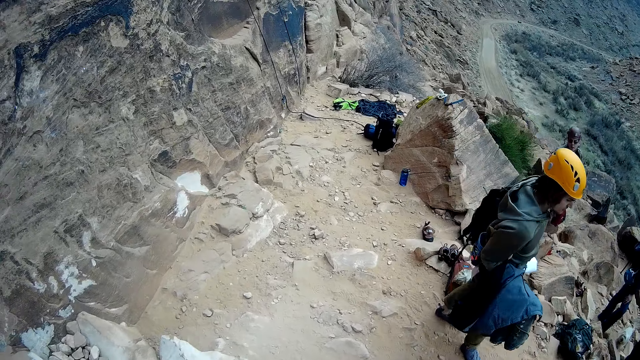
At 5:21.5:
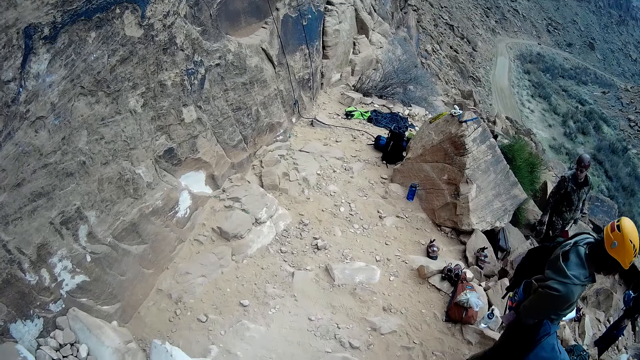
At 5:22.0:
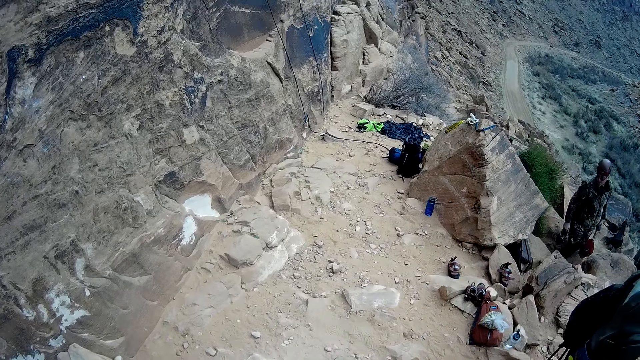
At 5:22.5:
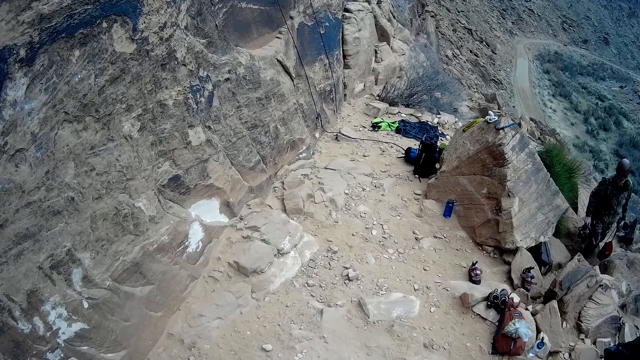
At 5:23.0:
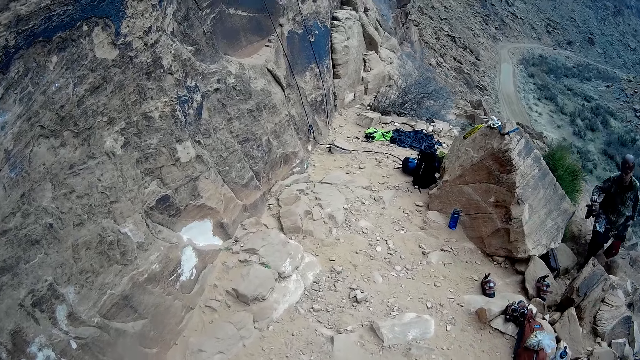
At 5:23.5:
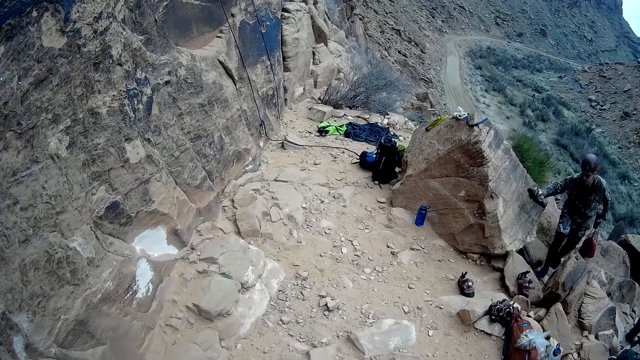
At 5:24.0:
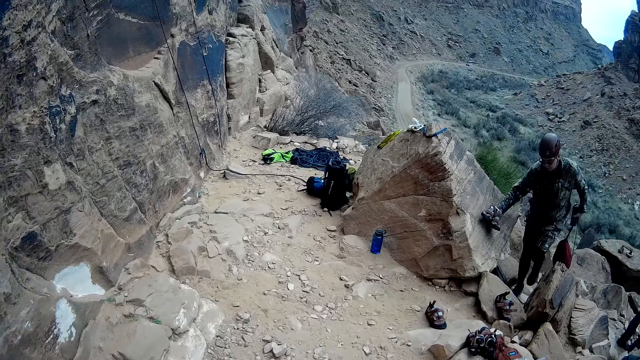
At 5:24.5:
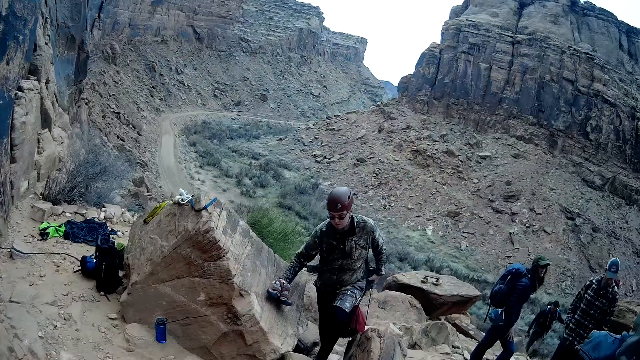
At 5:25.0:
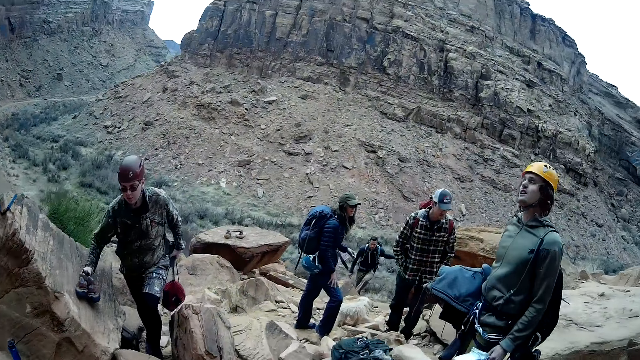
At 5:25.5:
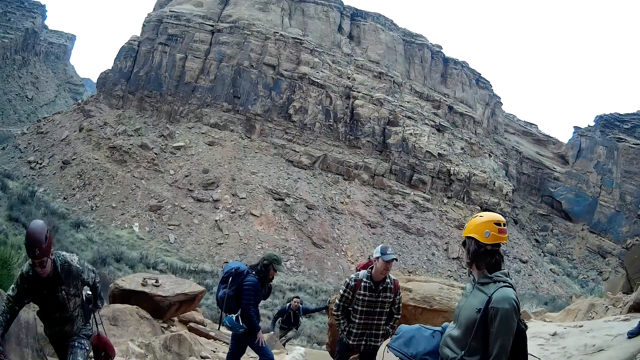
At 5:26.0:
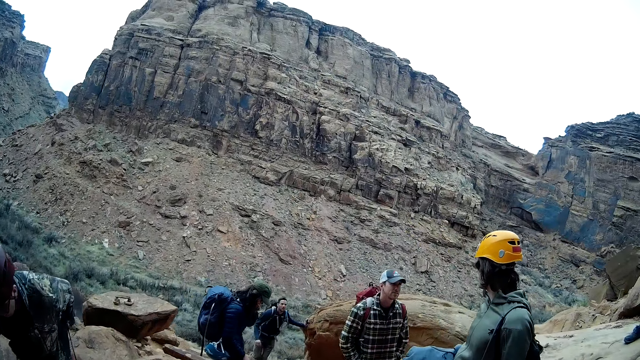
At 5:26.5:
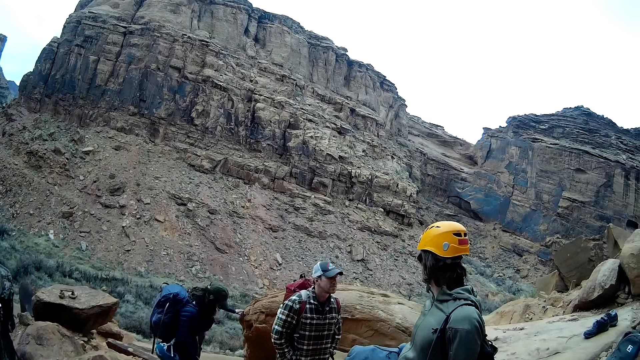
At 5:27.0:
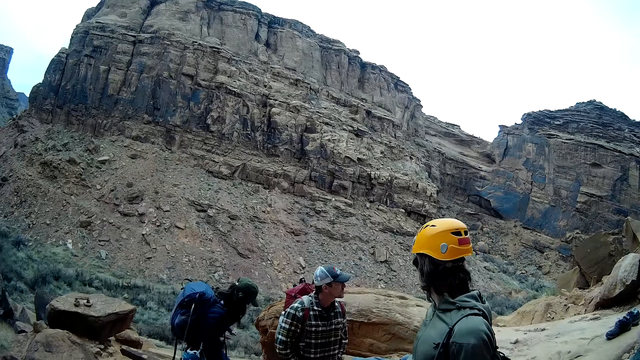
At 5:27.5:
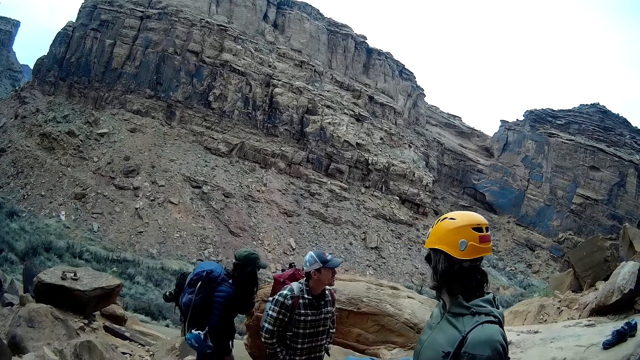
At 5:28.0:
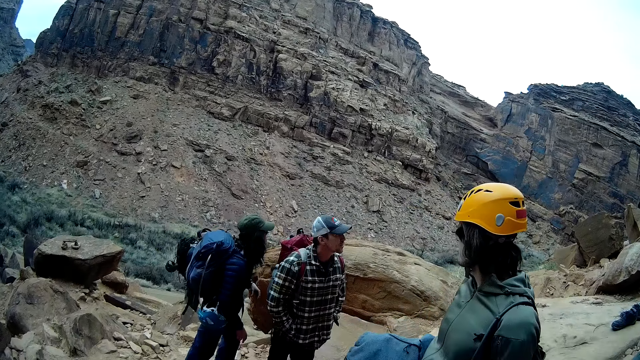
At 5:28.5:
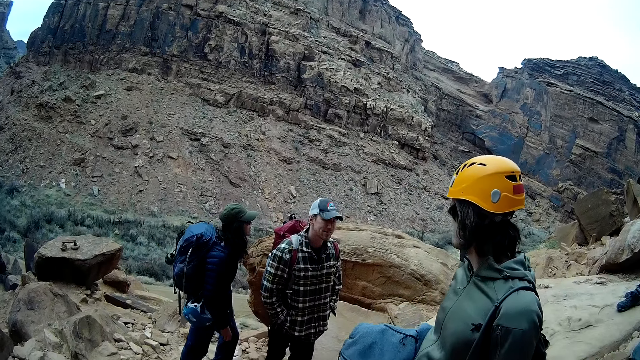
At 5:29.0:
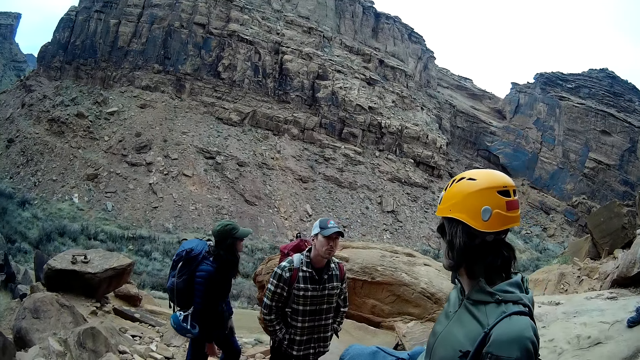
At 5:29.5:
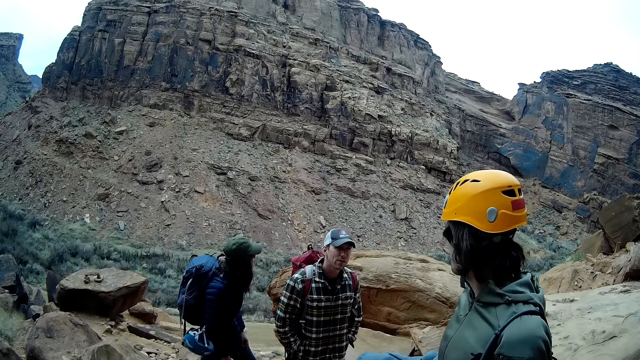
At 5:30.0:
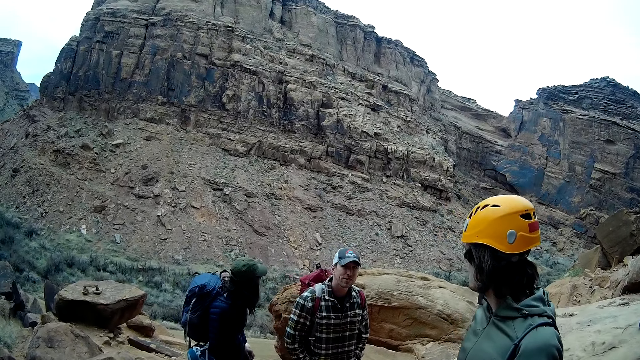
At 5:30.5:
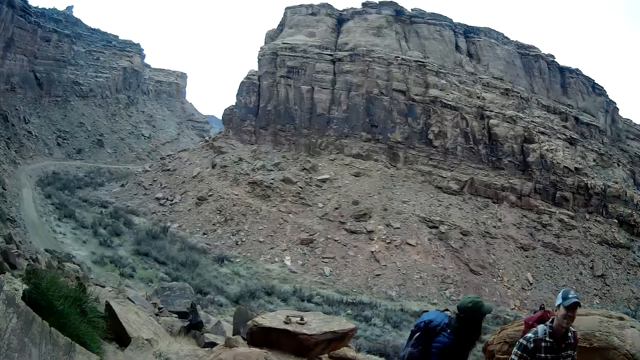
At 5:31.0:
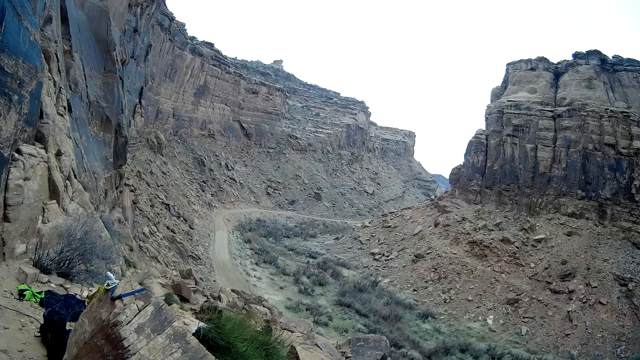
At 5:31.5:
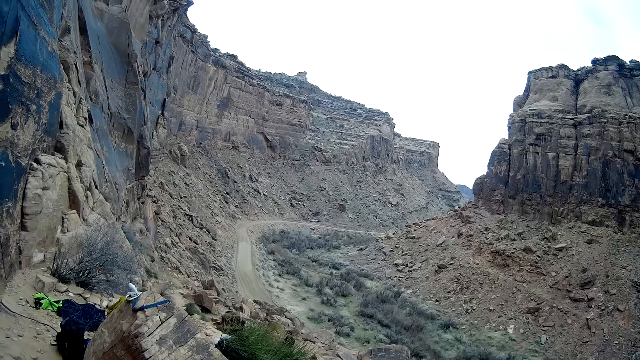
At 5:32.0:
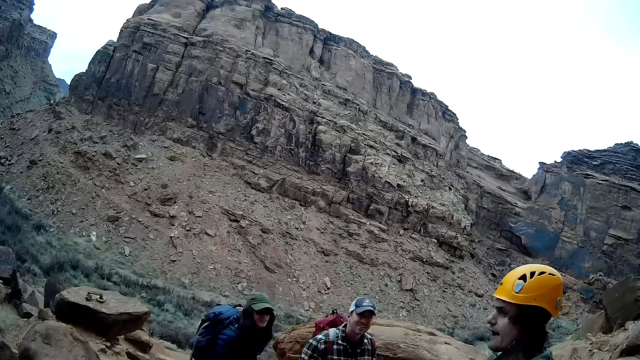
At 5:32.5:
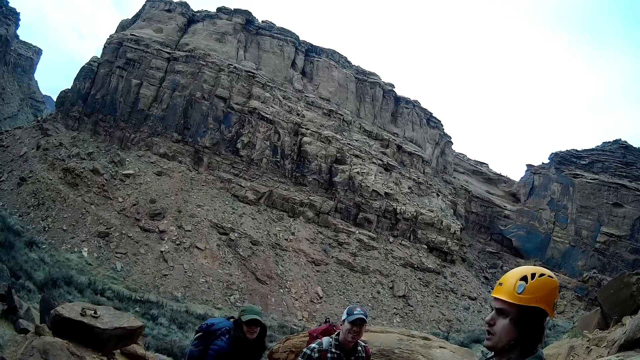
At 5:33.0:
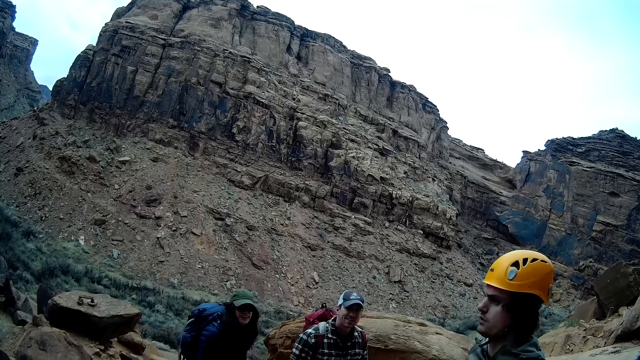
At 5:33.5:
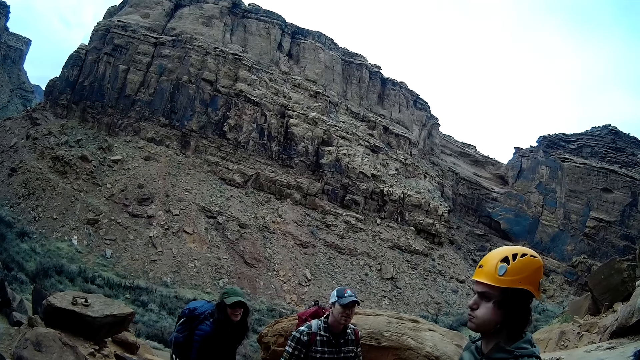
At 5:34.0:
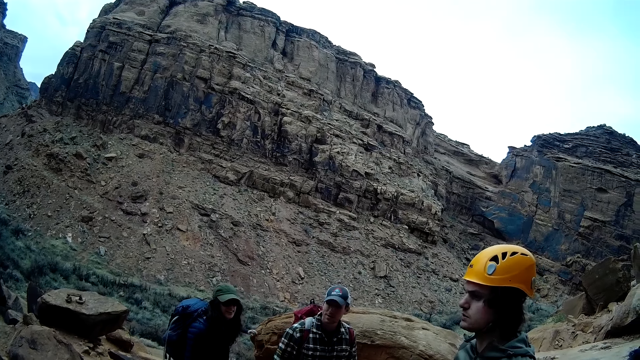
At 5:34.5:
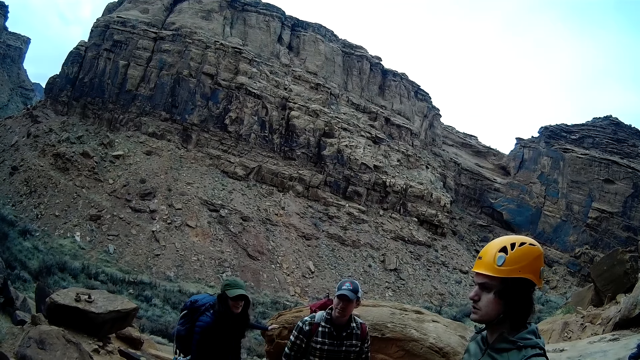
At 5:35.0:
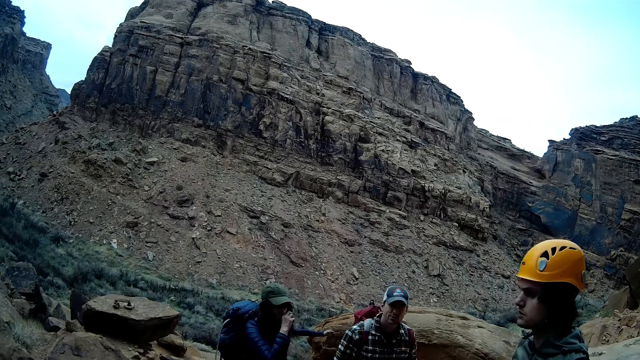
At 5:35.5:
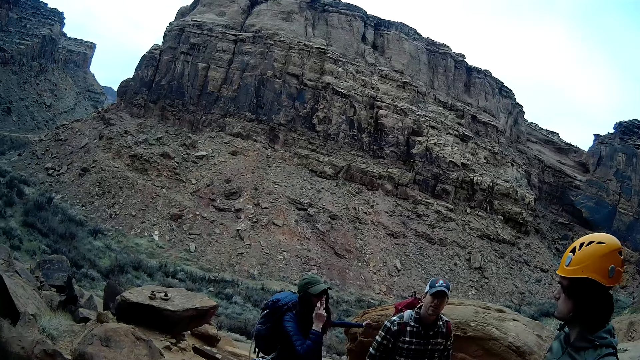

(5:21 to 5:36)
The camera wearer walks towards the man. The man interacts with another man and a woman. The camera wearer looks at a man. They look at the mountain.

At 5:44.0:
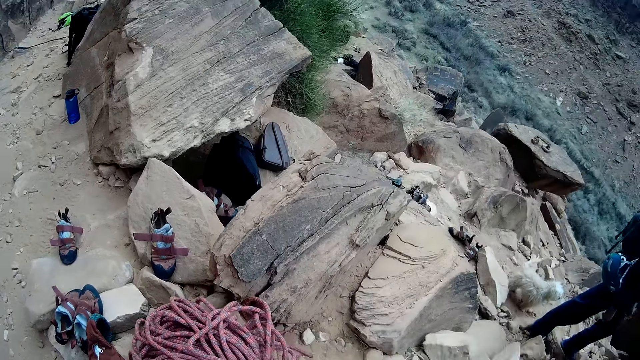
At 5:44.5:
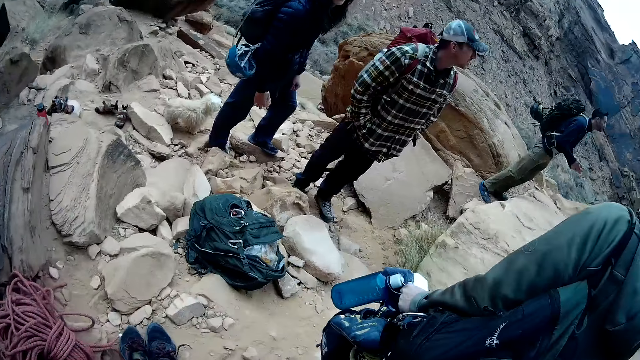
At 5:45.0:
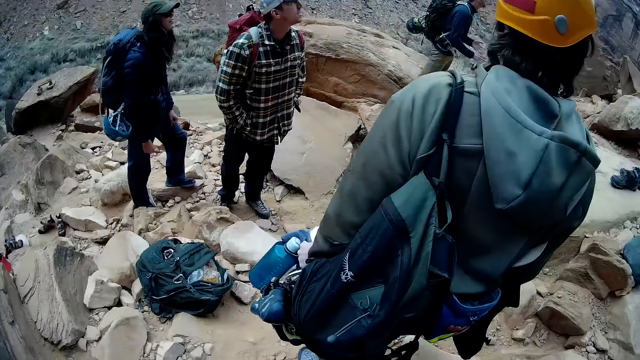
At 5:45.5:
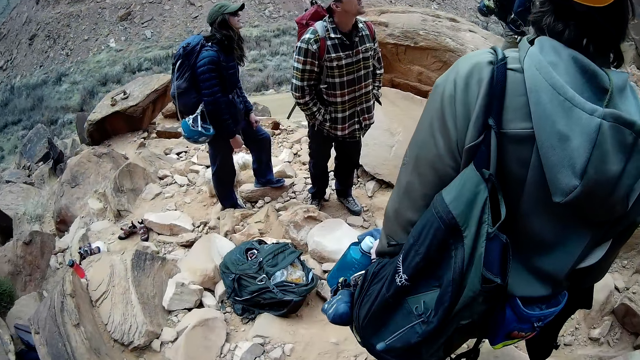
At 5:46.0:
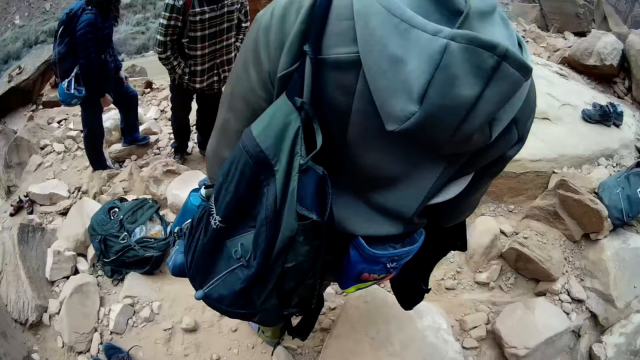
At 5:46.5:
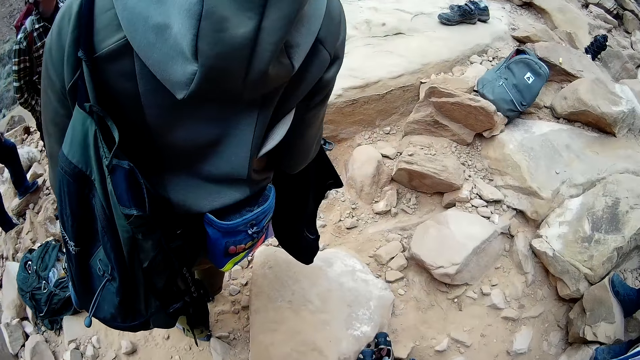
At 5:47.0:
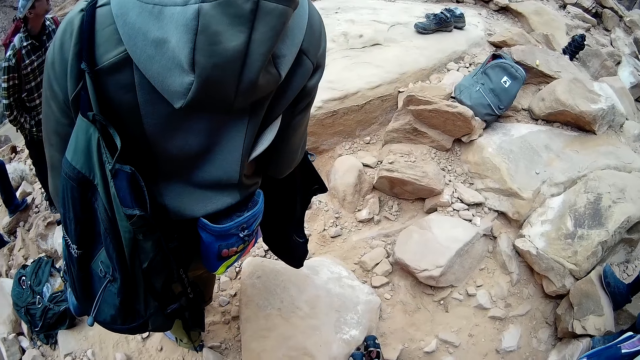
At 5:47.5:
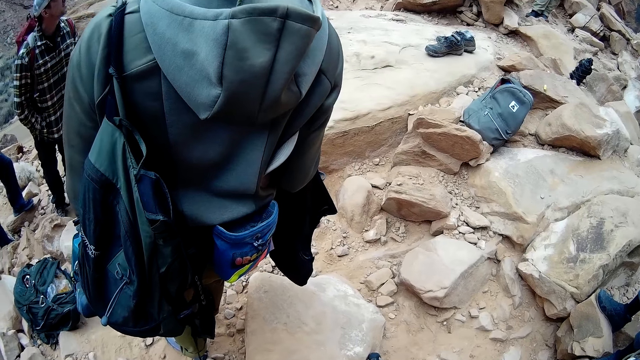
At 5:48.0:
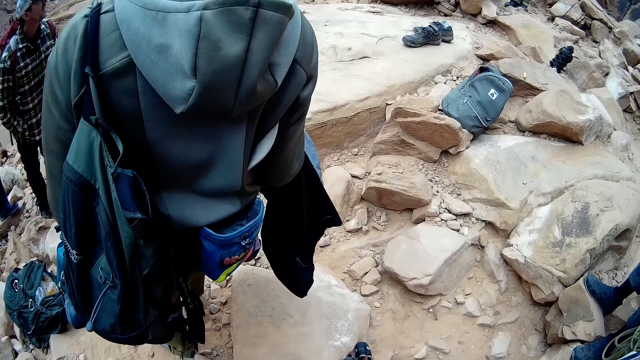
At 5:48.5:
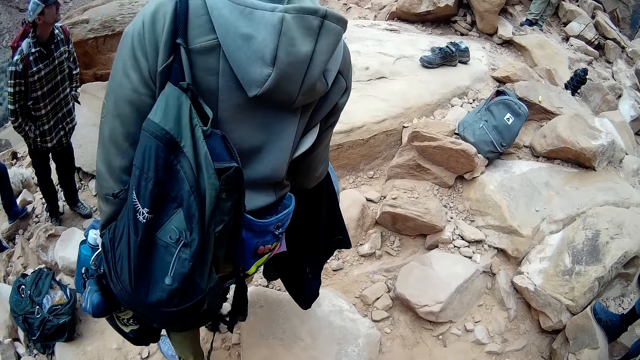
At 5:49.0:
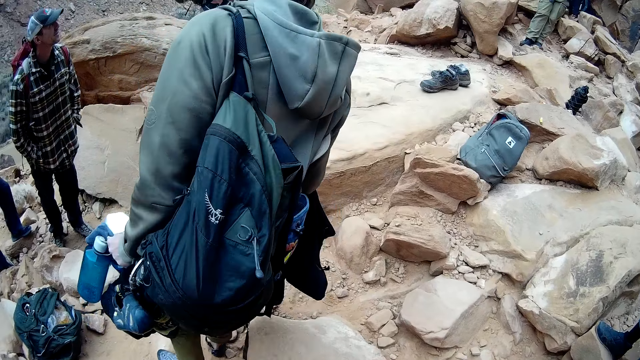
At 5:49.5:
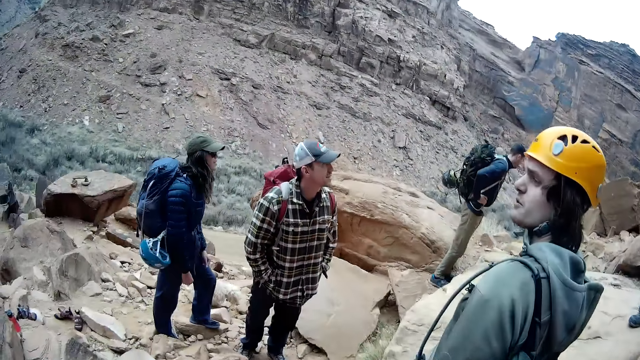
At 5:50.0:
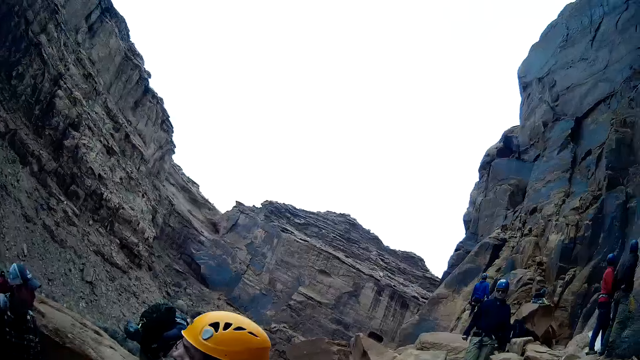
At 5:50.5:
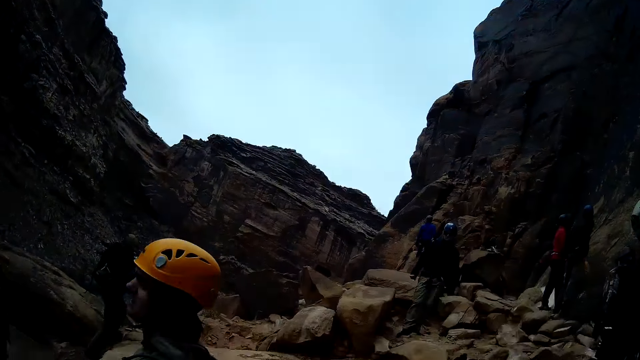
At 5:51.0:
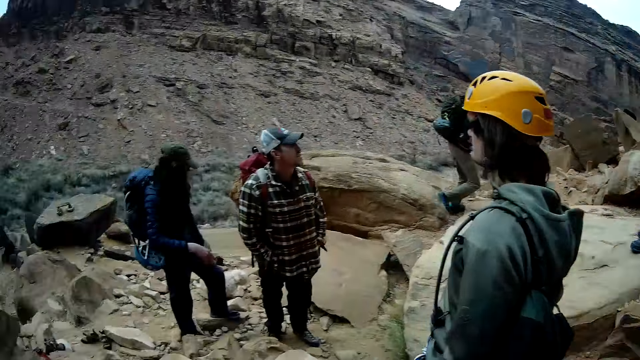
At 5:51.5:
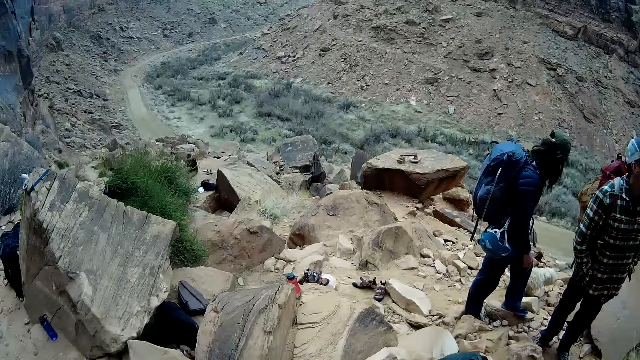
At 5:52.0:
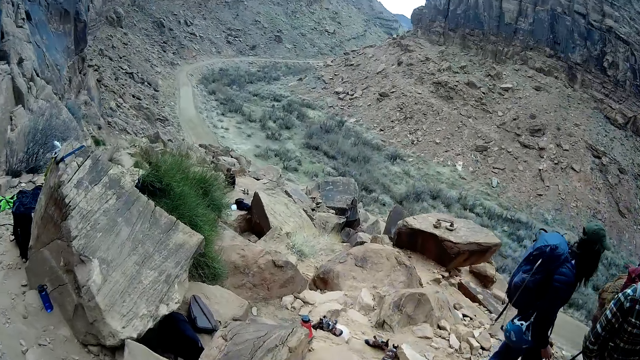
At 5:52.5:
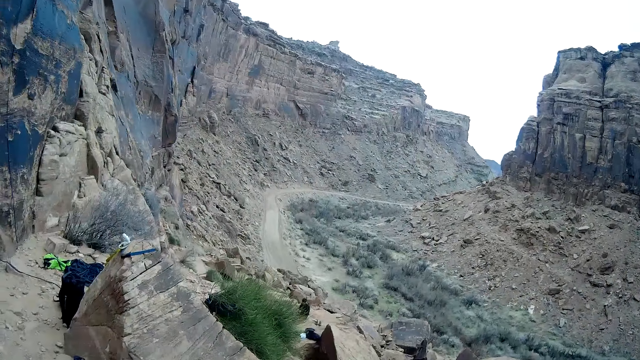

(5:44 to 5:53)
The camera wearer drops a bundle of rope on the ground with his right hand. He looks at the mountain.
